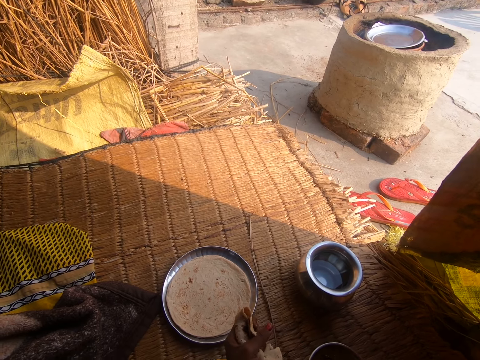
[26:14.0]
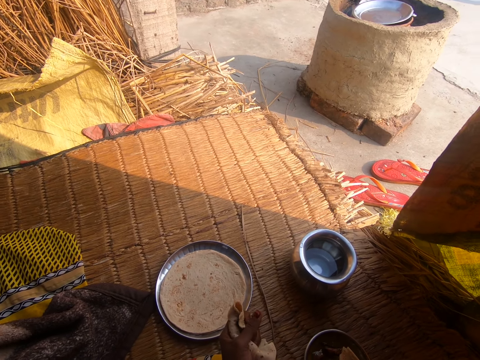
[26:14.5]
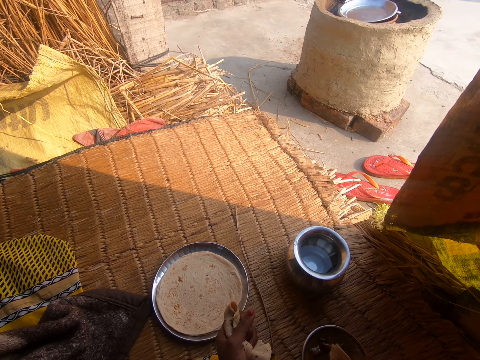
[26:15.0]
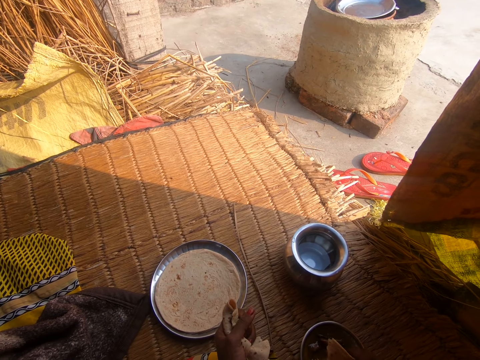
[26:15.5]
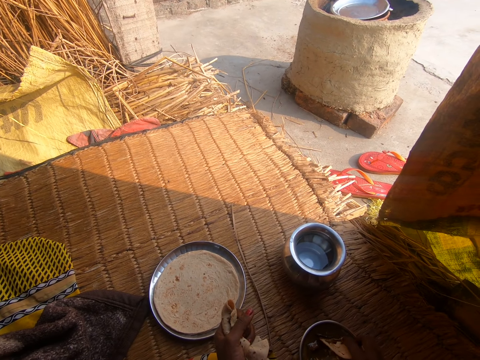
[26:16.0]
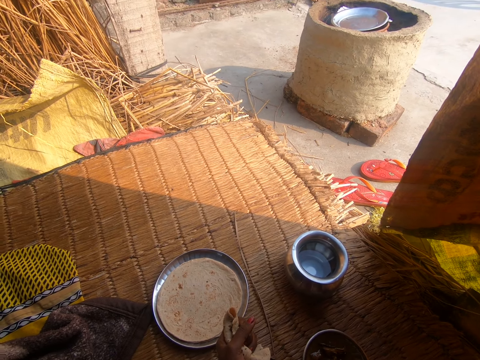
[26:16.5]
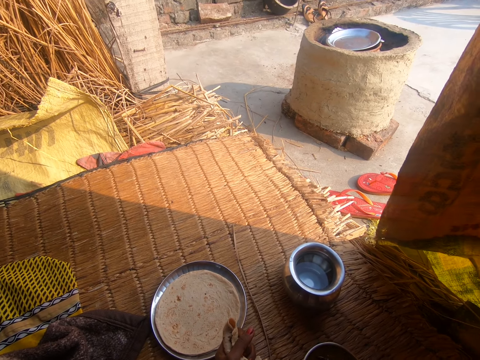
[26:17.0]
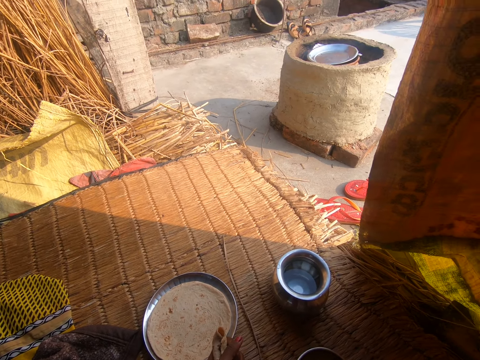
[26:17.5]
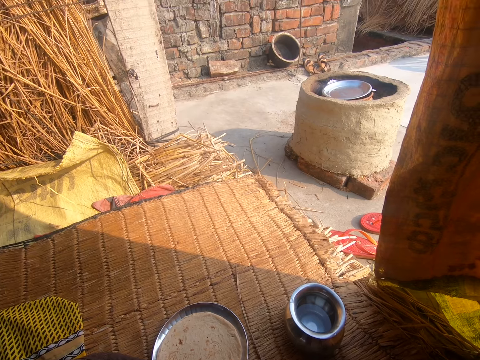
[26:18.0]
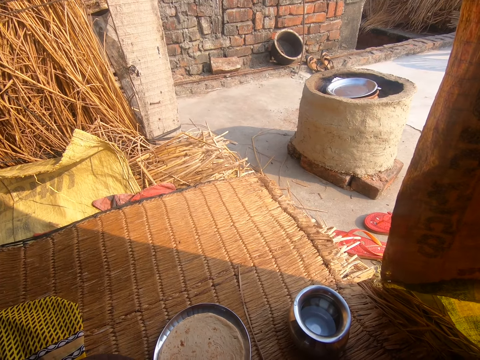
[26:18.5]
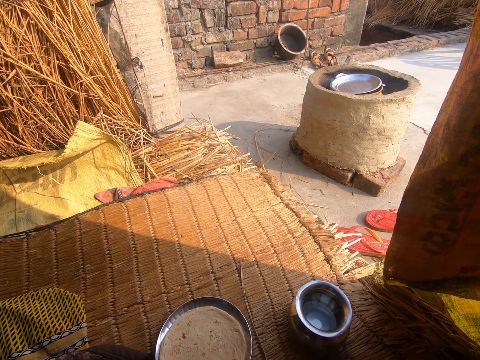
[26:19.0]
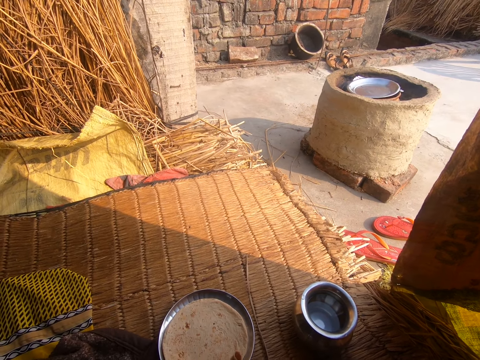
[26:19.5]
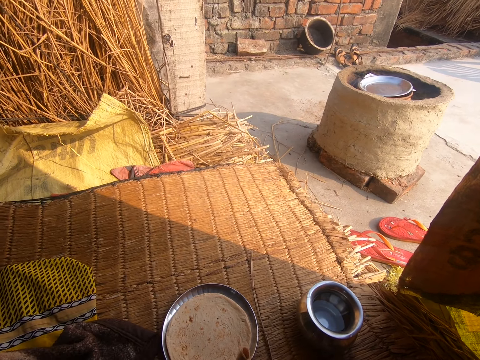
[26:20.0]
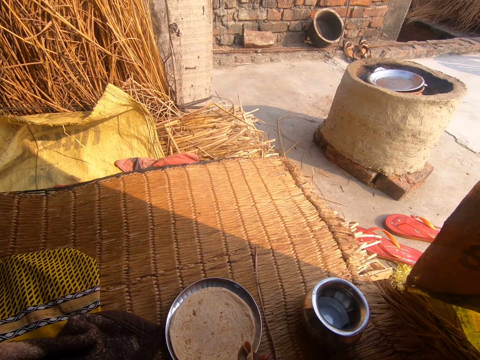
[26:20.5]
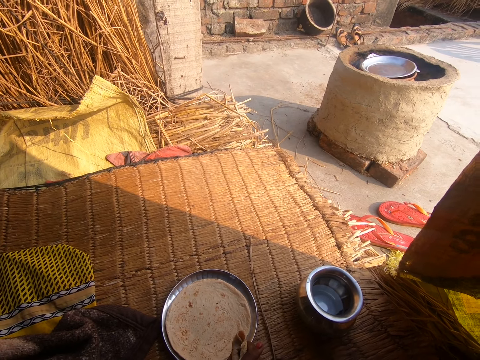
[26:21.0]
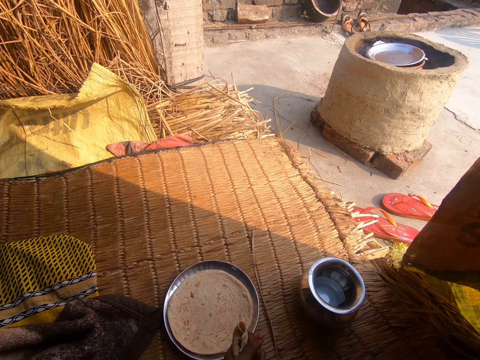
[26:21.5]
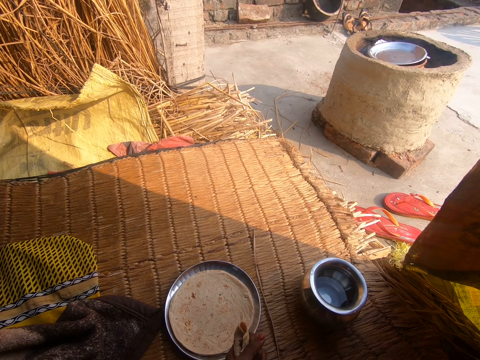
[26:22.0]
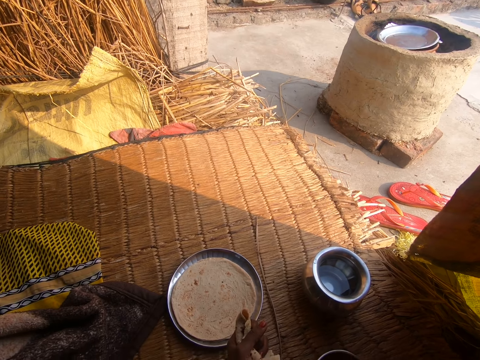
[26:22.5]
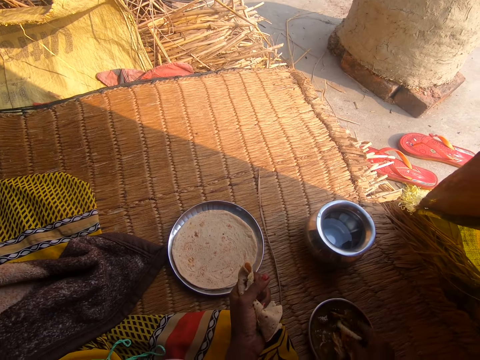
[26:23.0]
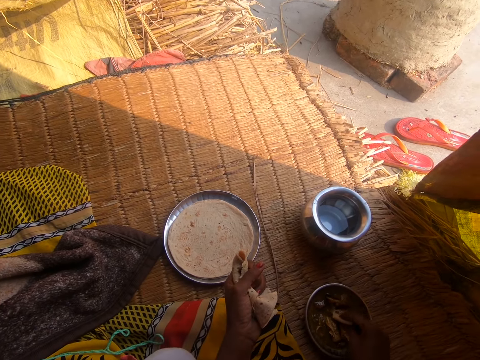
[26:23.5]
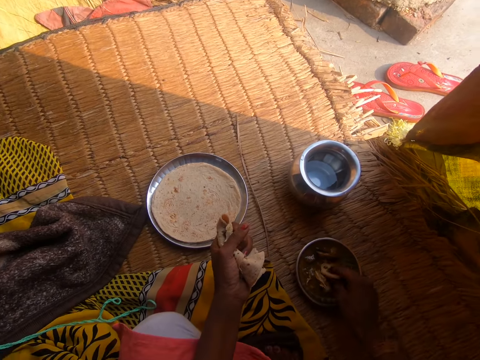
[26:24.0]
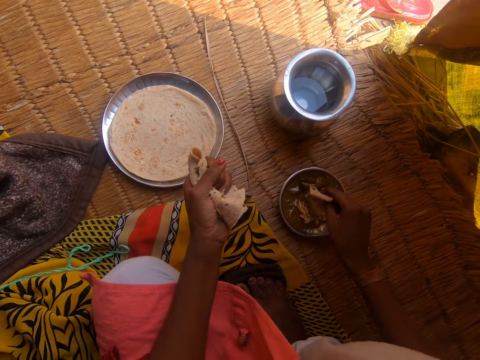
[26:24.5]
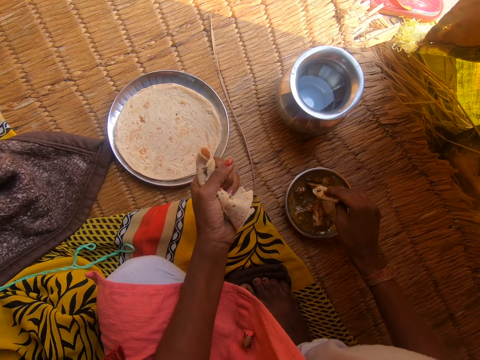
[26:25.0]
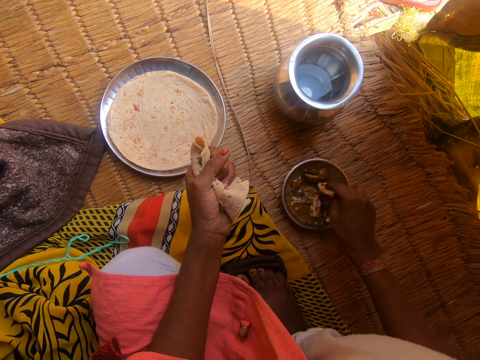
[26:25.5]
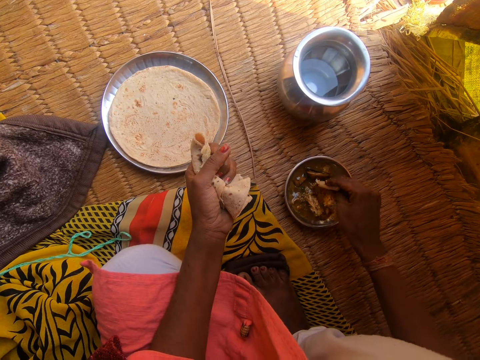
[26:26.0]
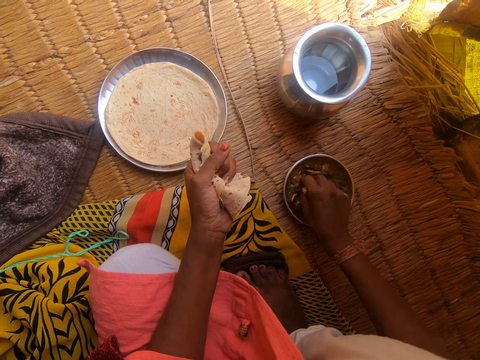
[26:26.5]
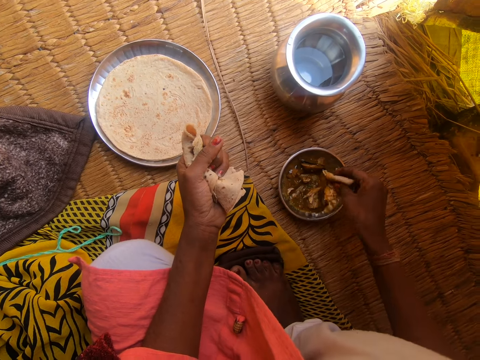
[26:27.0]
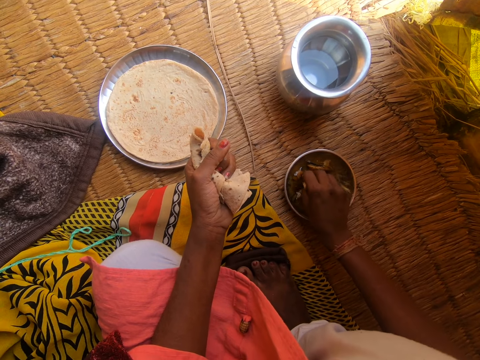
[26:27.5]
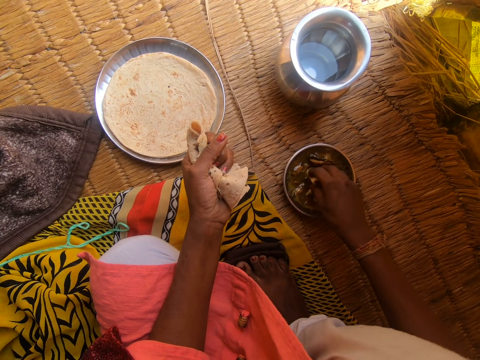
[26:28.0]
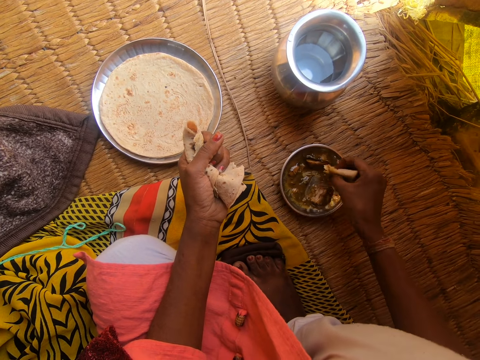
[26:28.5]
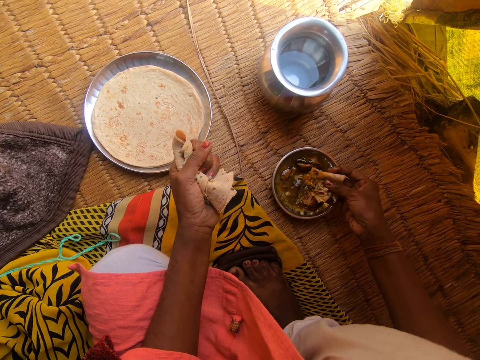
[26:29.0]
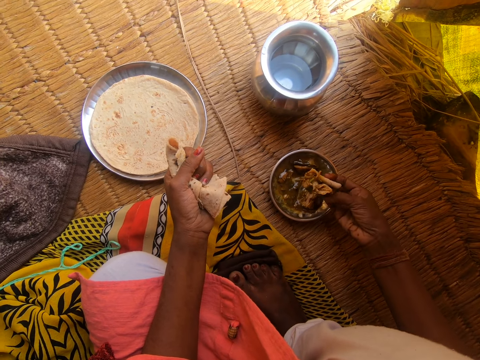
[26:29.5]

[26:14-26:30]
The camera wearer dips the portion of roti into the first metal bowl with her right hand on the raffia mat. She picks up the meat with the flatbread in her hand.

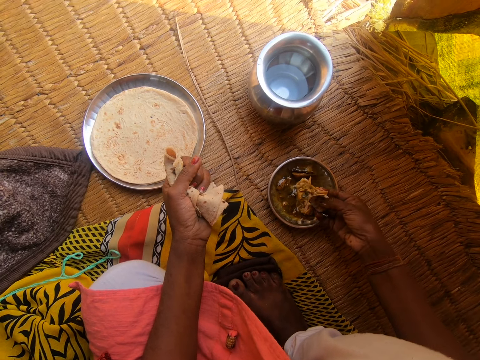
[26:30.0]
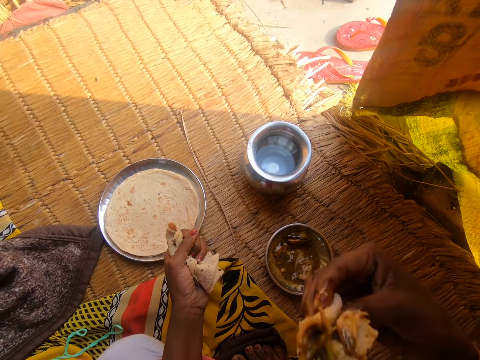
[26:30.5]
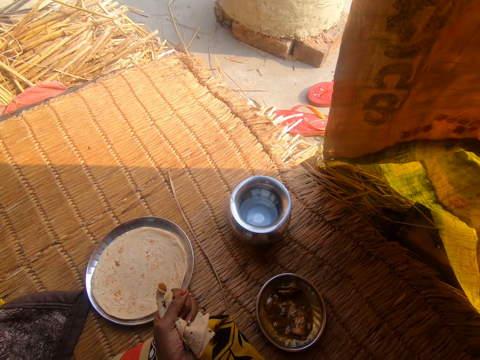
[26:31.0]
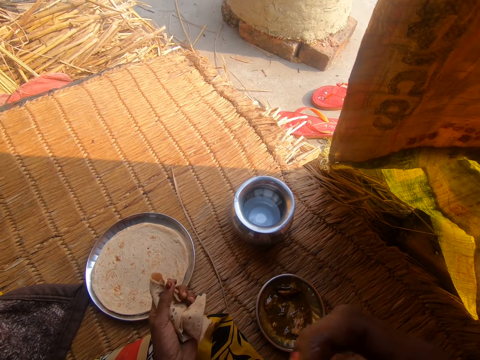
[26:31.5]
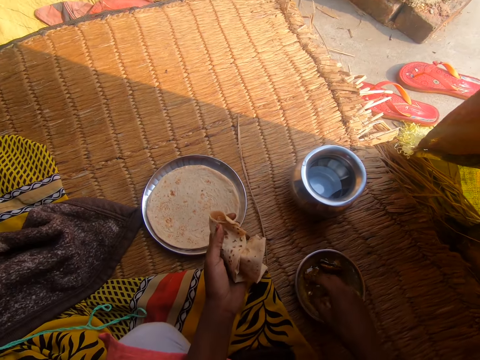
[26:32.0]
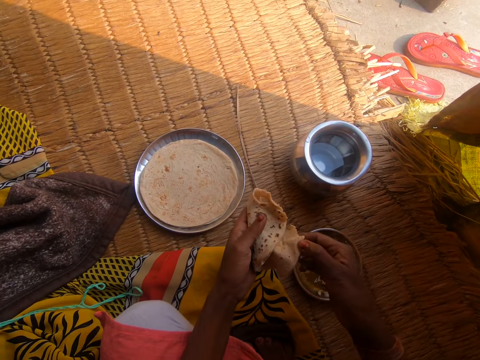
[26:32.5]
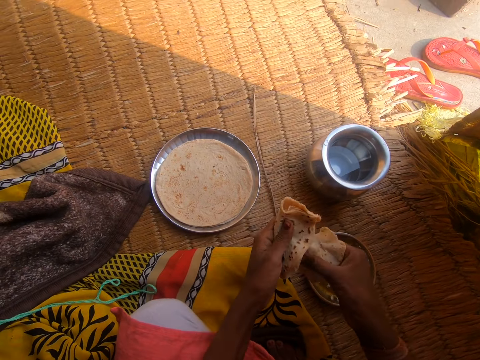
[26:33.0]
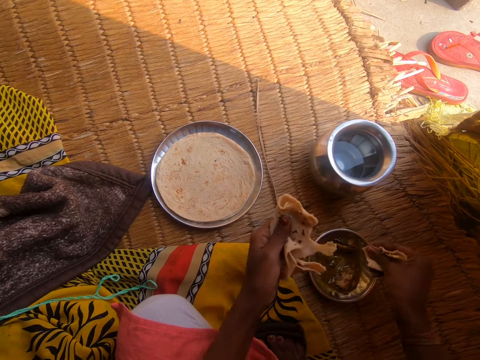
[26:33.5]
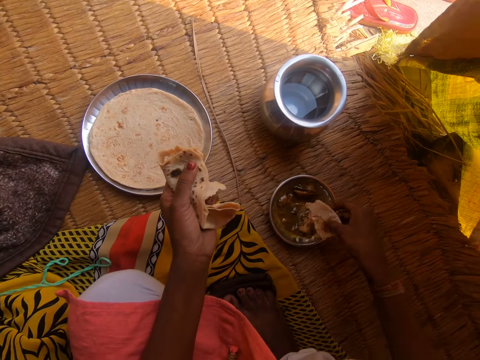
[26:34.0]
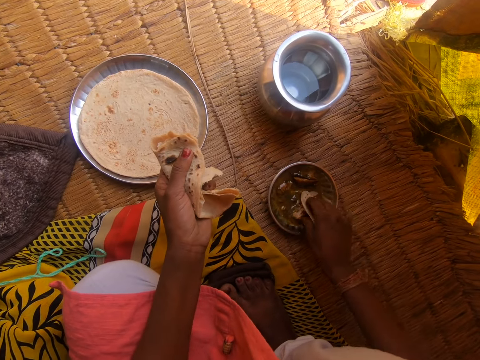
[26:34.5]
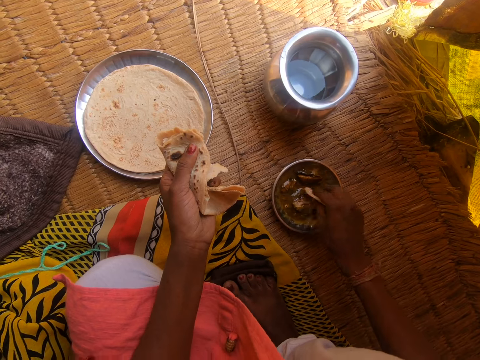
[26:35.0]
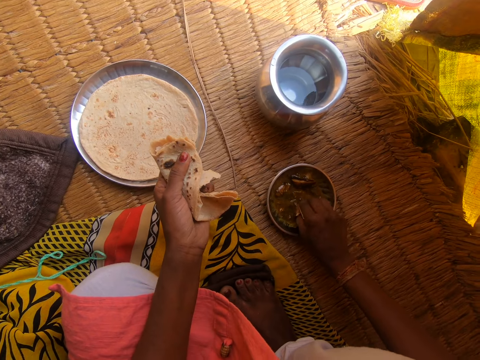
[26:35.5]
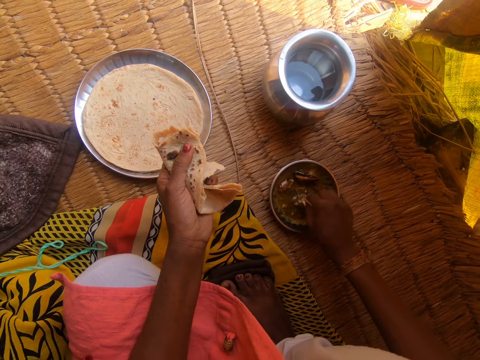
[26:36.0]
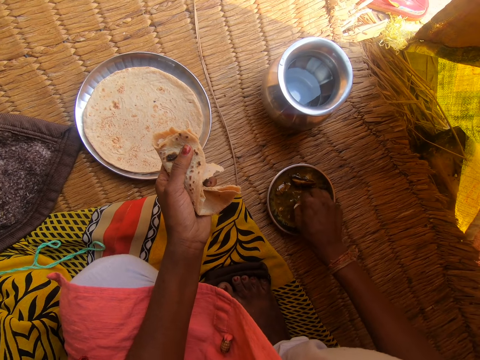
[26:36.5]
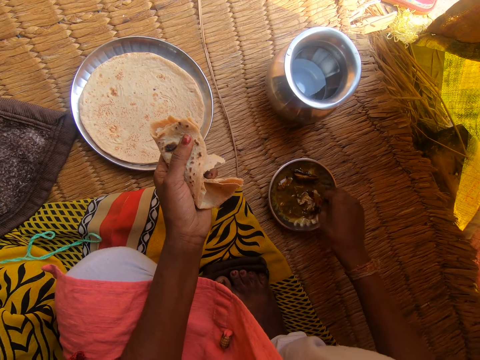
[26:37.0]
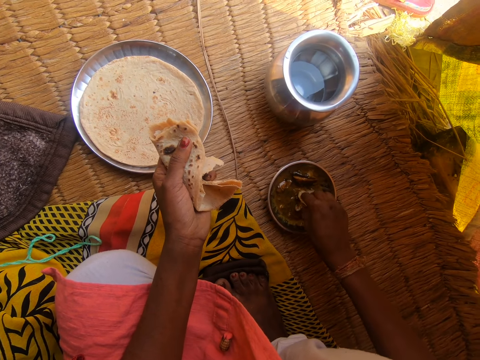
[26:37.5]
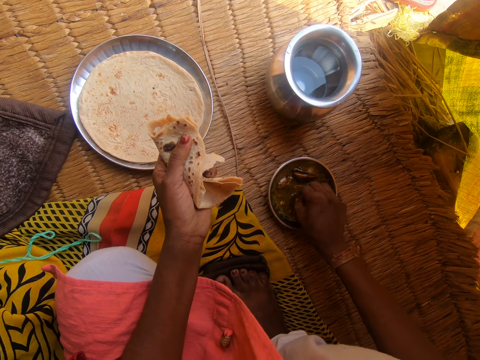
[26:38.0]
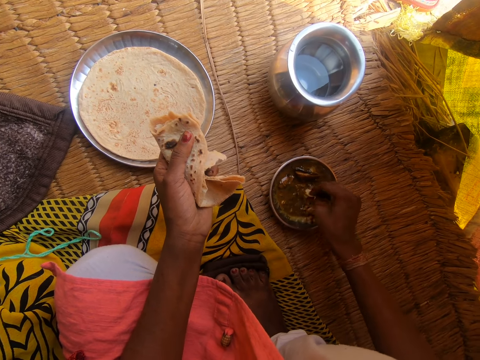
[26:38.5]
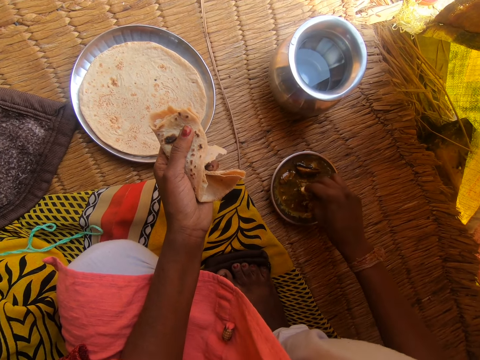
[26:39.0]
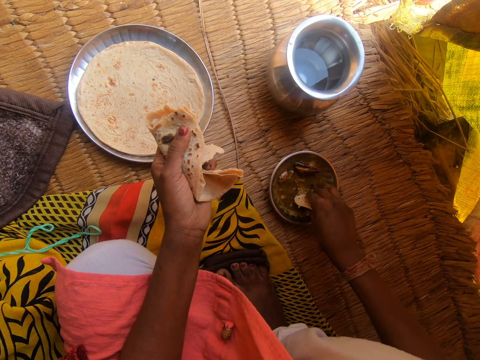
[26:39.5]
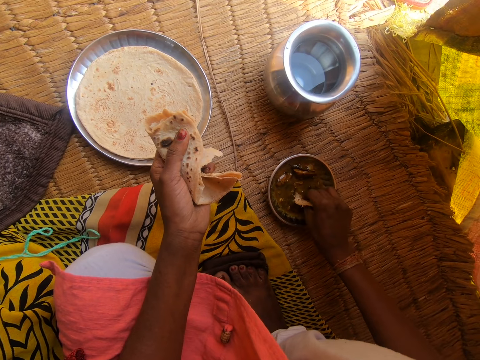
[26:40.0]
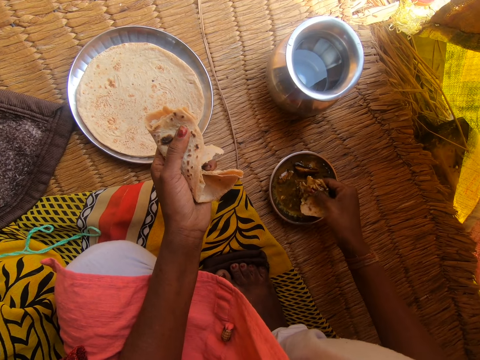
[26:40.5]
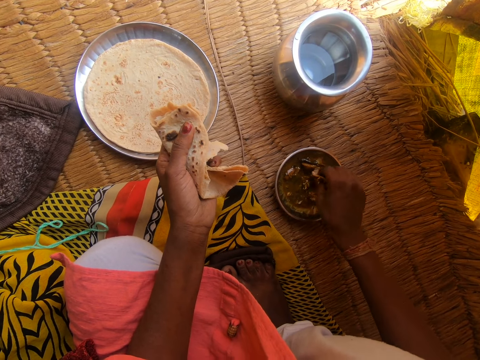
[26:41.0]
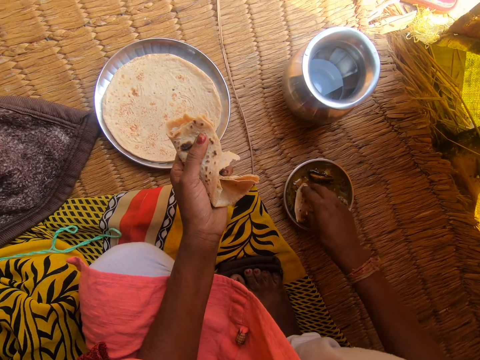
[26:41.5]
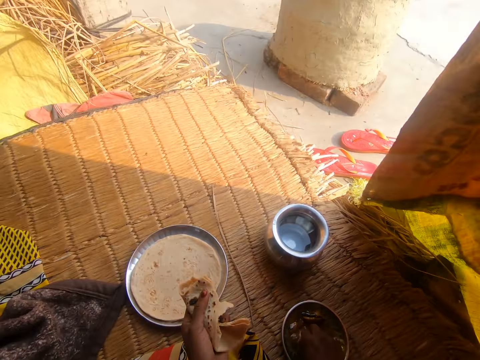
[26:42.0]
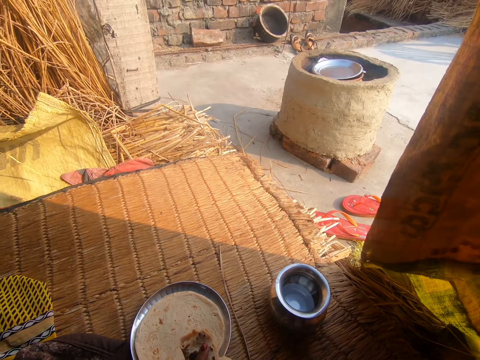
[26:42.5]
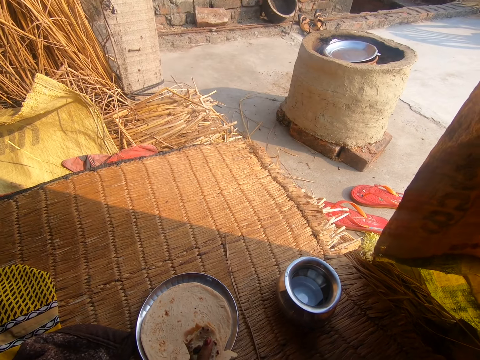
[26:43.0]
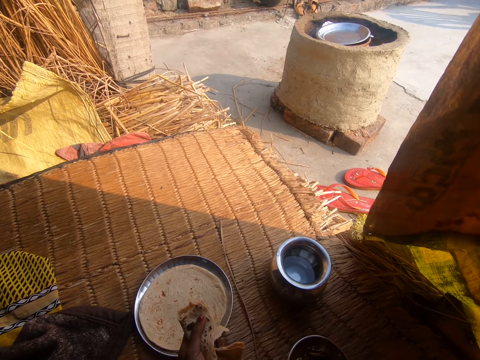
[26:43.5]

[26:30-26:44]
The camera wearer eats the roti with her right hand. She rips another portion of the roti in her left hand with her right hand. She dips the portion of roti into the first metal bowl with her right hand on the raffia mat. She cuts the meat with the flatbread in her hand. She picks up the meat with the flatbread and stares at the floor.
